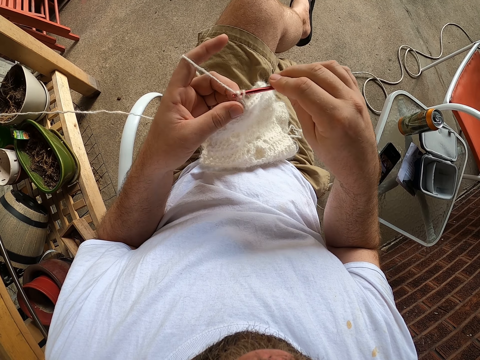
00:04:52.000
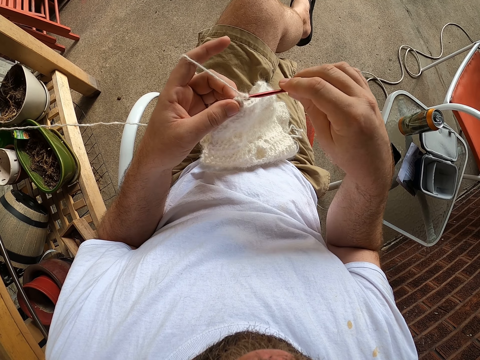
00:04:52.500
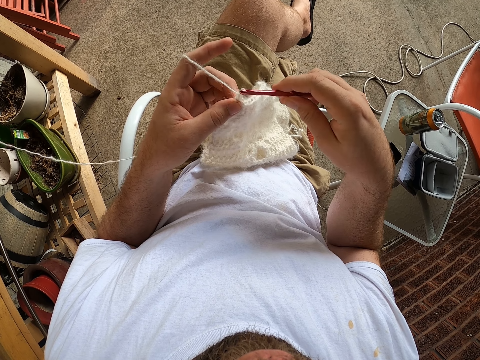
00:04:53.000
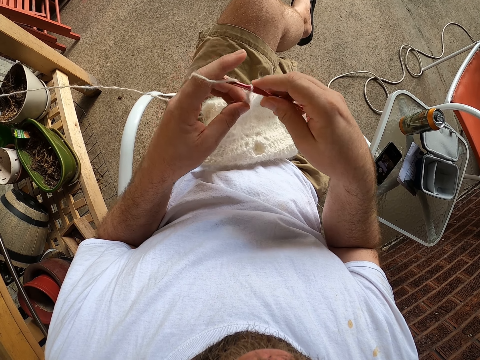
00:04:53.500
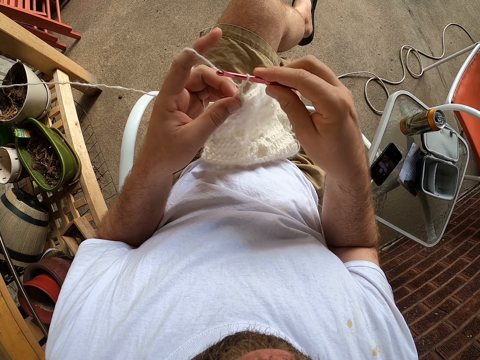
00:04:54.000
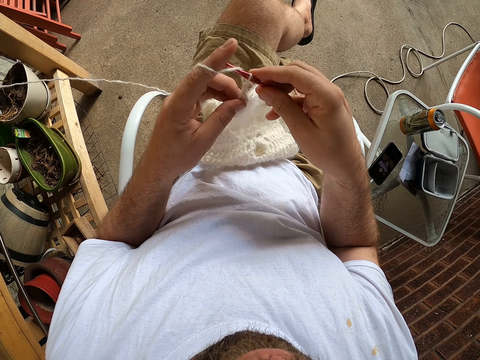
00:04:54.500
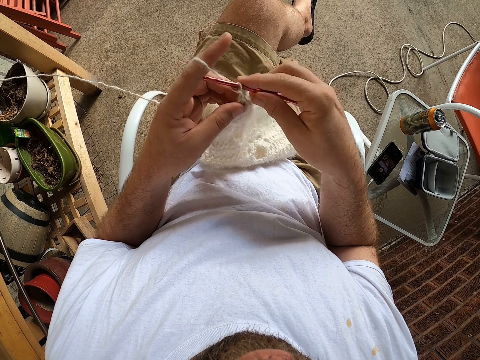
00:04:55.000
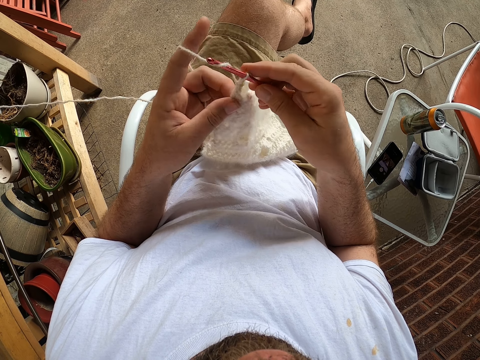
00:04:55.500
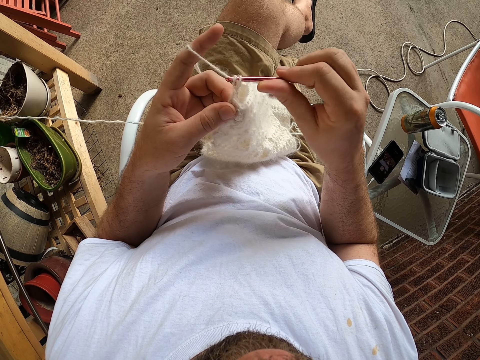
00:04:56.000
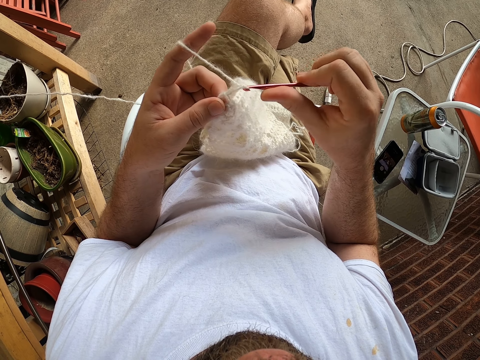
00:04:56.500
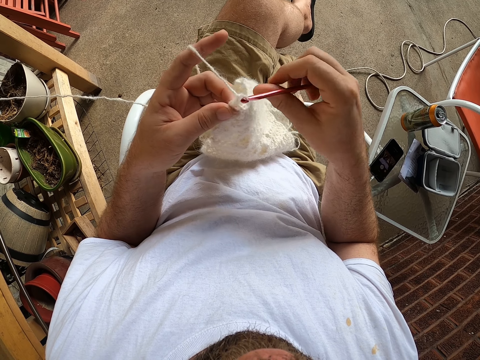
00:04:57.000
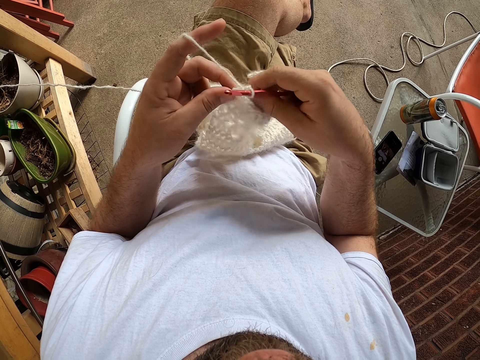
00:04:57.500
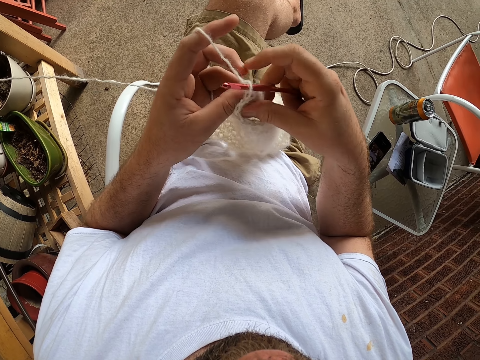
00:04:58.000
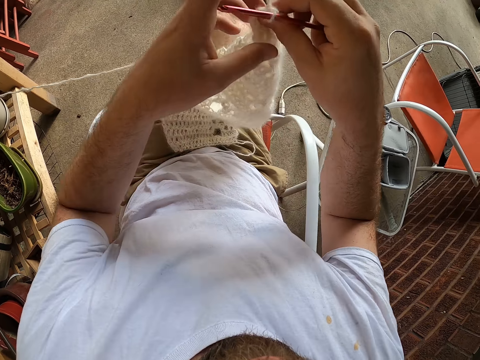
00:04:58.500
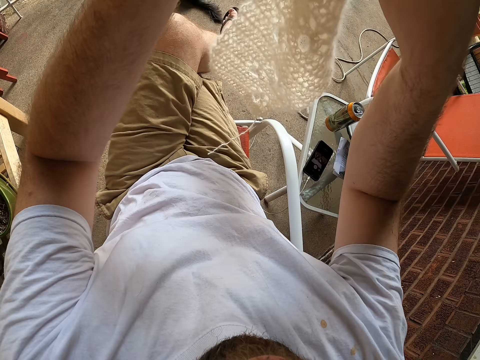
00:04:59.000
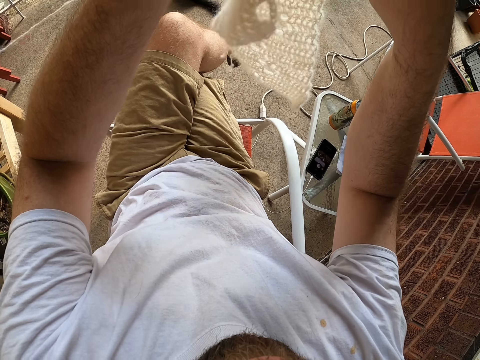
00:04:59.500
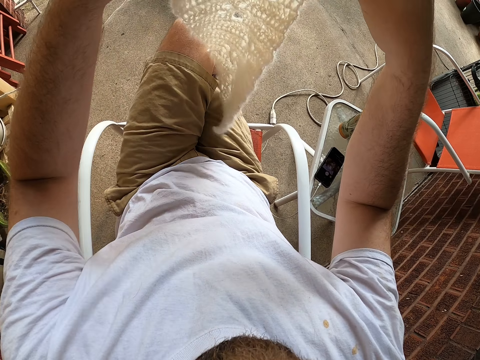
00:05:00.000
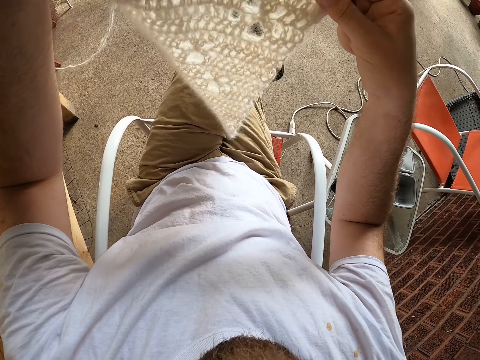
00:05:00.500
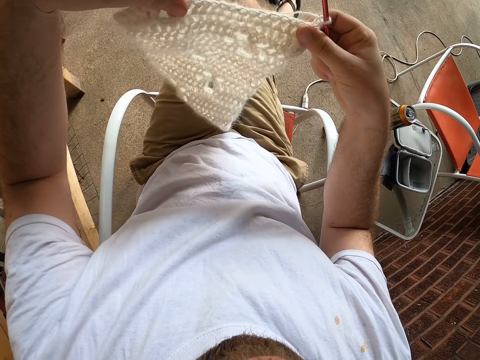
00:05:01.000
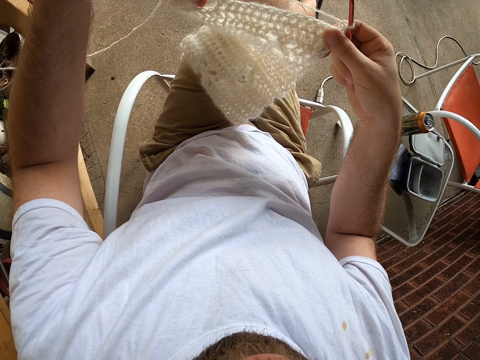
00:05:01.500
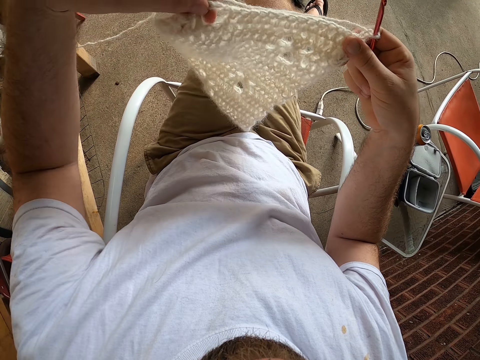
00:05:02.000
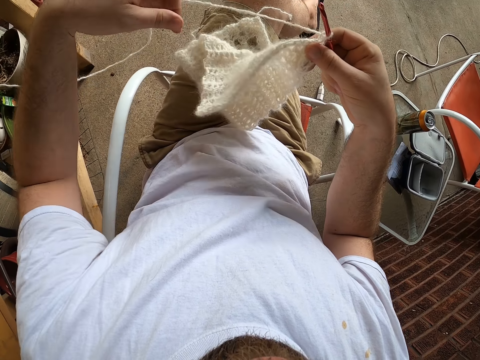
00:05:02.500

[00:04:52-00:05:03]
The camera wearer crochets with a long crochet needle. They lift the garment. They adjust the crochet patterns.

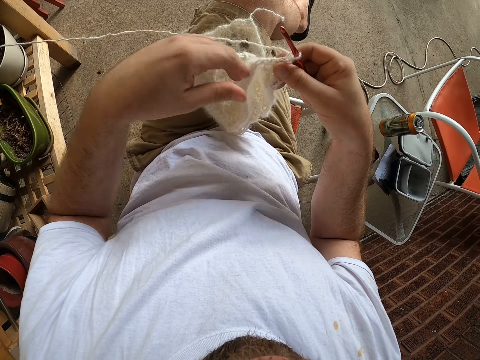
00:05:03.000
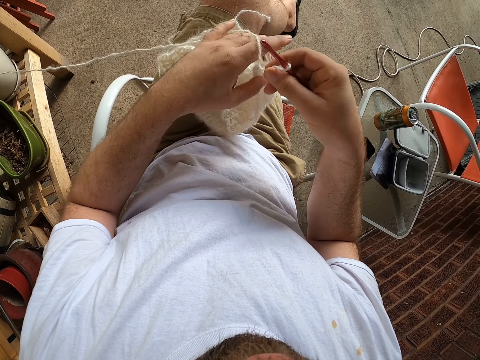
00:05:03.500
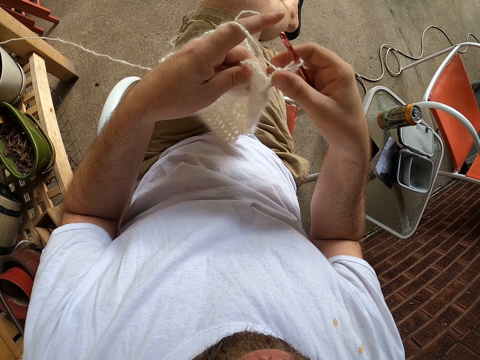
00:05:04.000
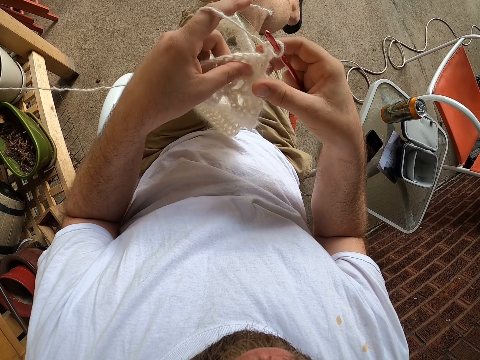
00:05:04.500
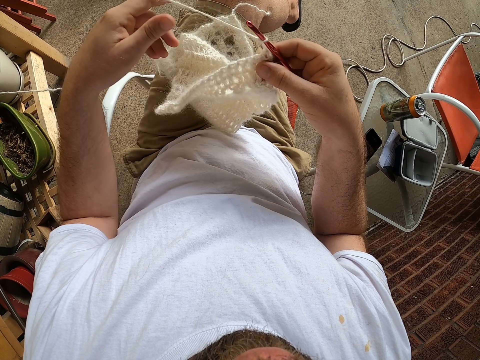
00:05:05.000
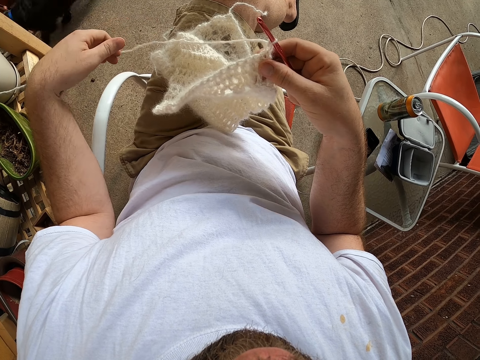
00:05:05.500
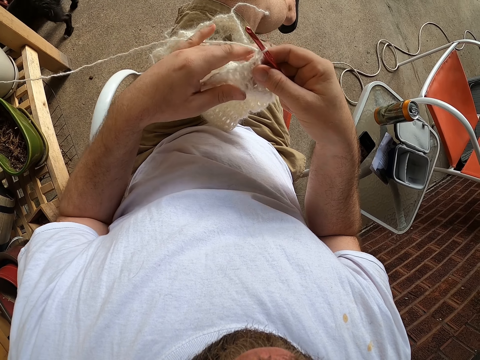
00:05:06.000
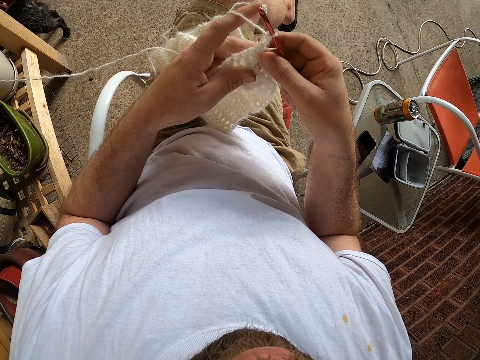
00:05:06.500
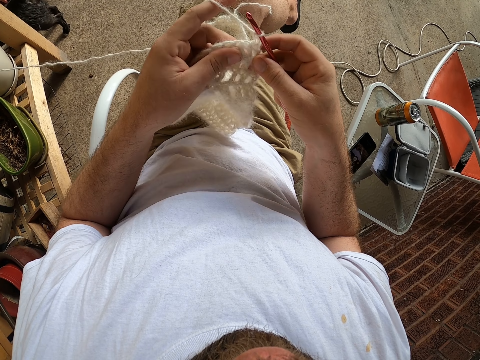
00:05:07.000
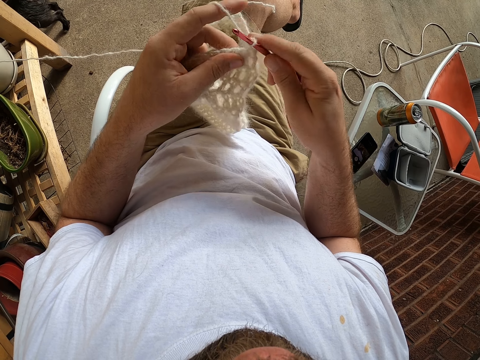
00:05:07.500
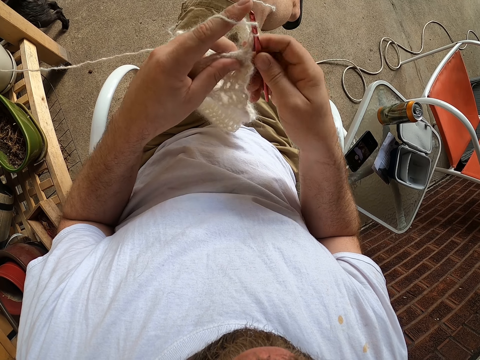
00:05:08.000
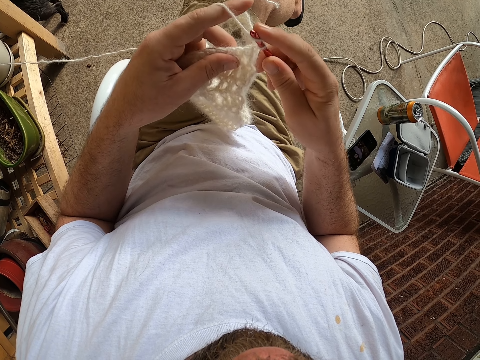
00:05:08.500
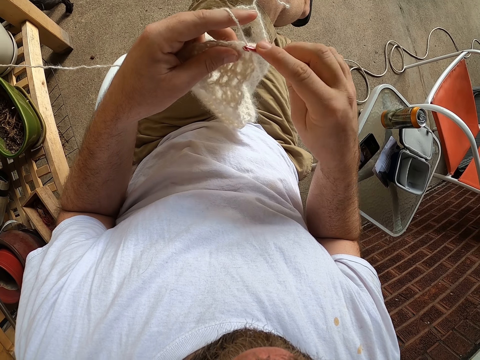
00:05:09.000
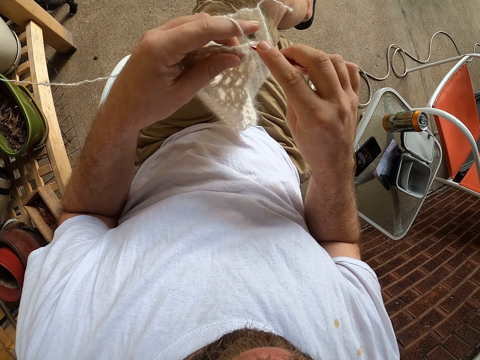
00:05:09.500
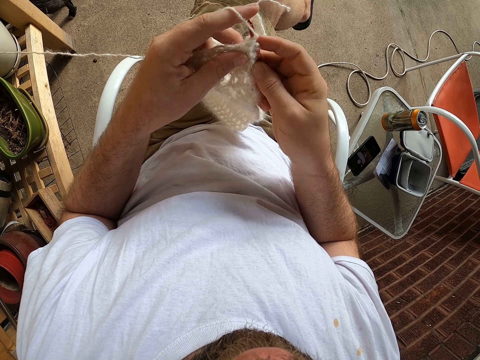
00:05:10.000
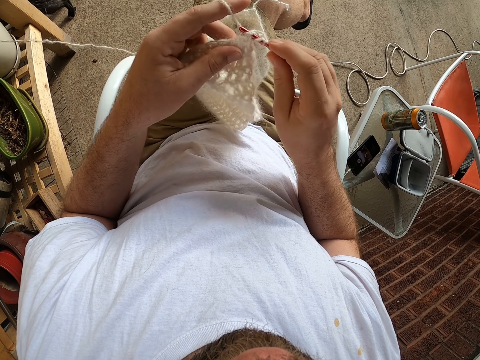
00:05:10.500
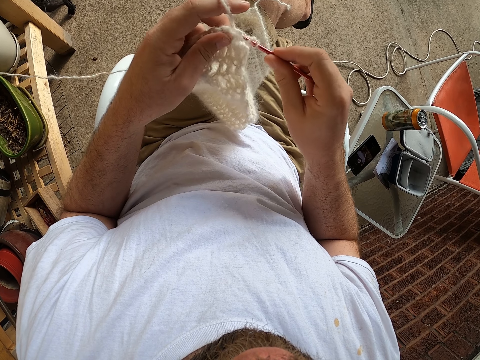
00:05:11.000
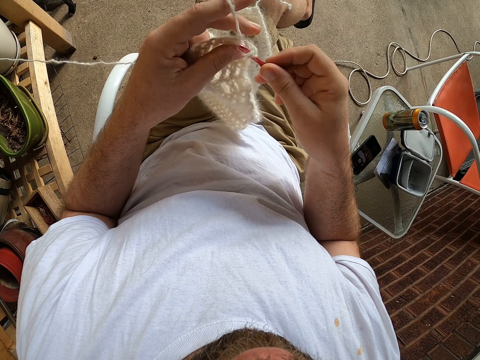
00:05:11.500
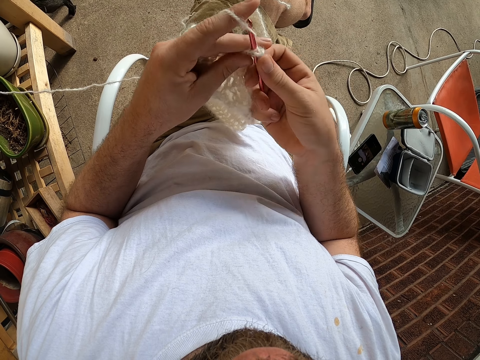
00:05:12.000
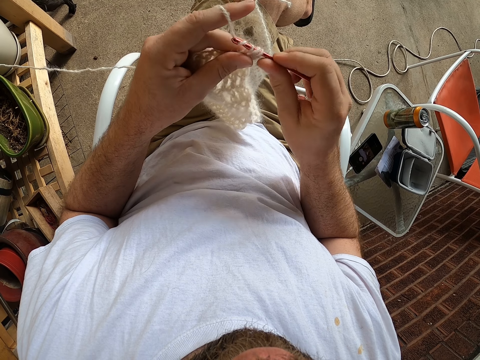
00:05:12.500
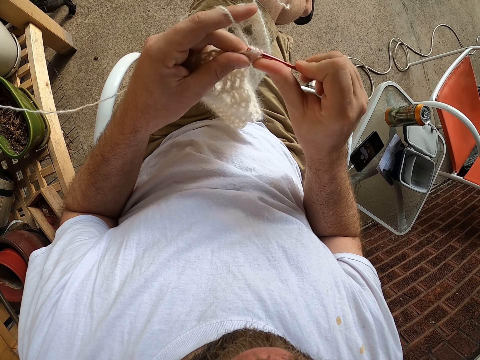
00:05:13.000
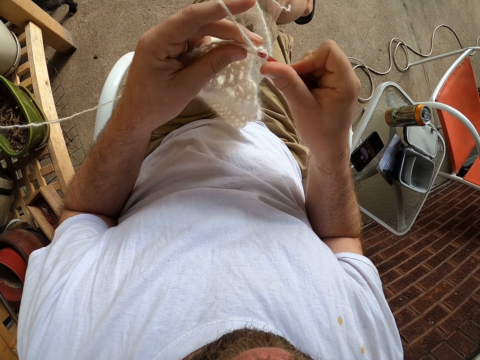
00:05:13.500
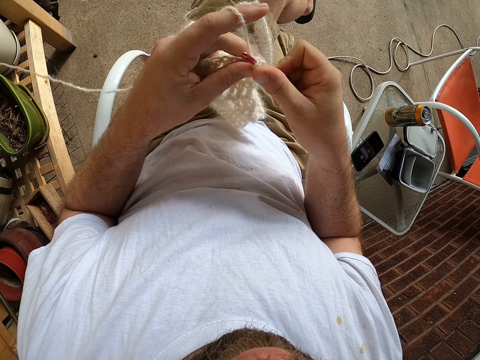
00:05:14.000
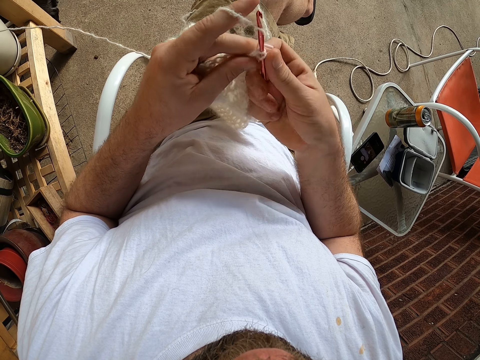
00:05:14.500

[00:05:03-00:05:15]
The camera wearer straightens the string. He pulls the crochet cord with his left hand. He crochets a garment with a long crochet needle.
